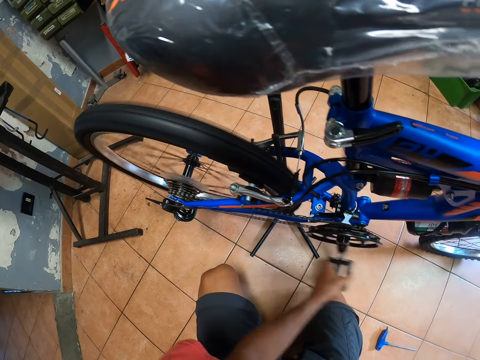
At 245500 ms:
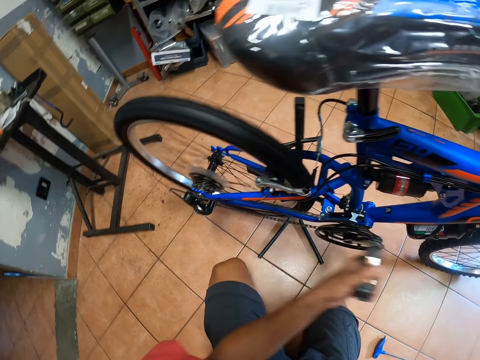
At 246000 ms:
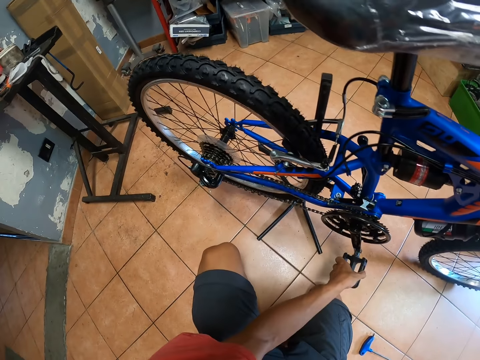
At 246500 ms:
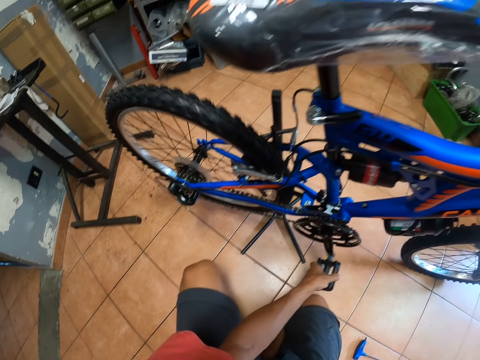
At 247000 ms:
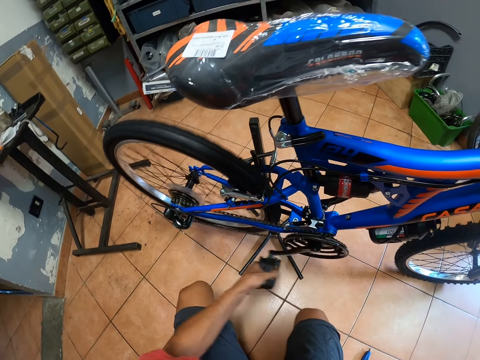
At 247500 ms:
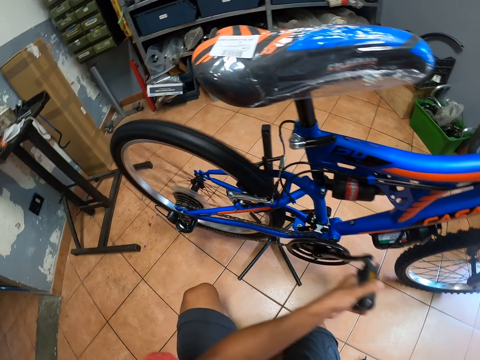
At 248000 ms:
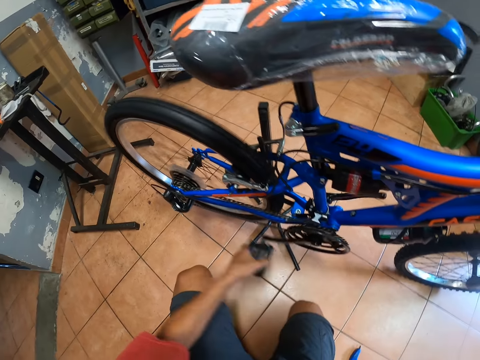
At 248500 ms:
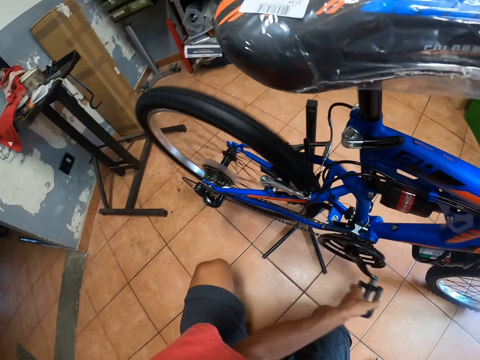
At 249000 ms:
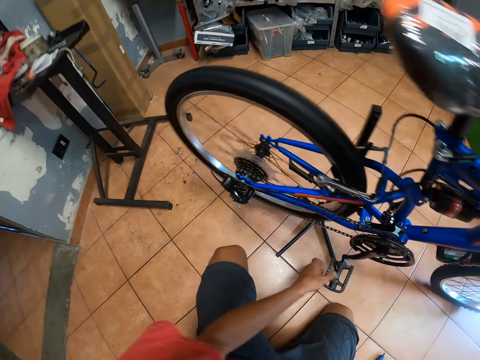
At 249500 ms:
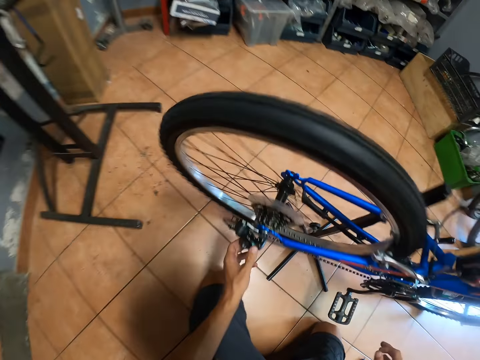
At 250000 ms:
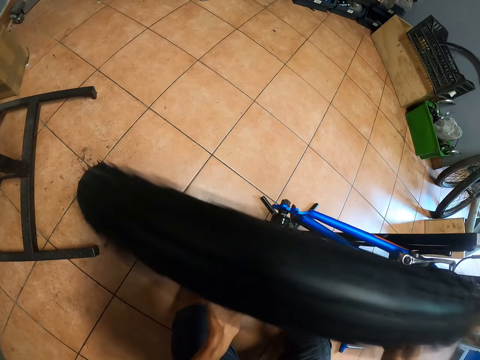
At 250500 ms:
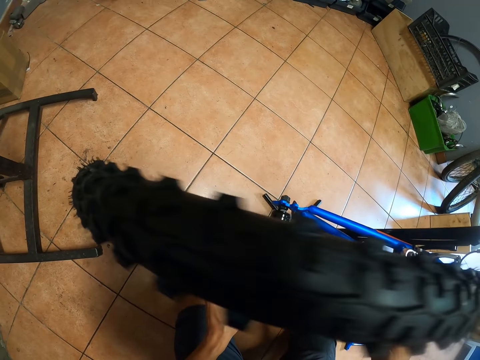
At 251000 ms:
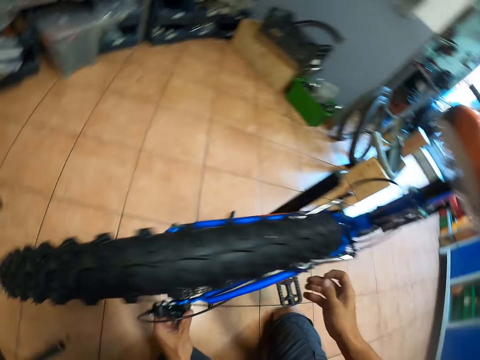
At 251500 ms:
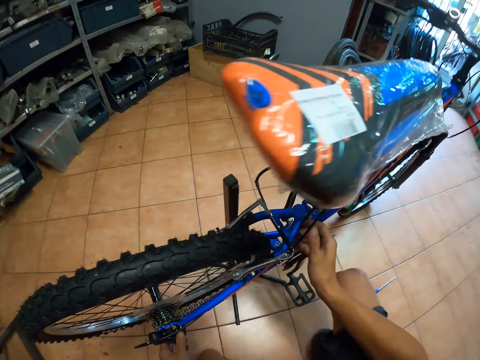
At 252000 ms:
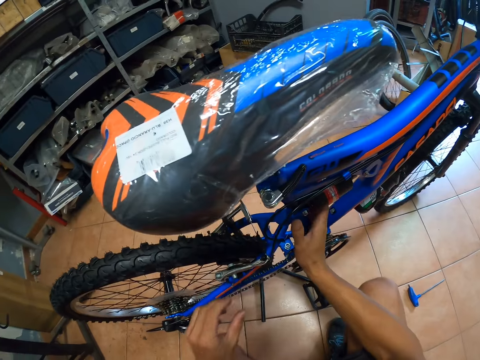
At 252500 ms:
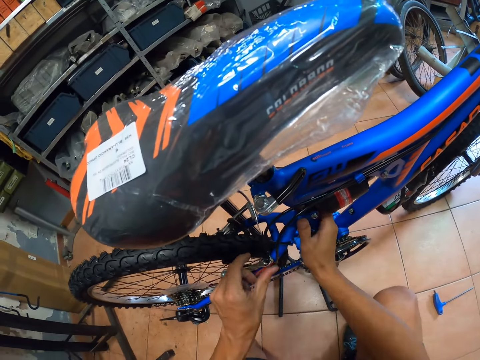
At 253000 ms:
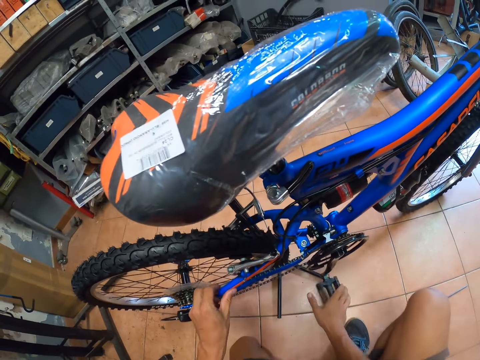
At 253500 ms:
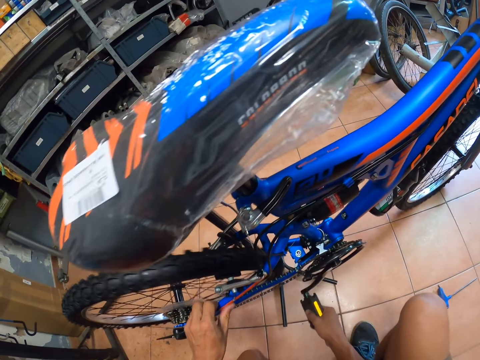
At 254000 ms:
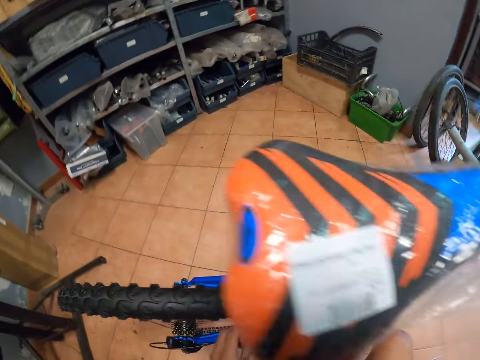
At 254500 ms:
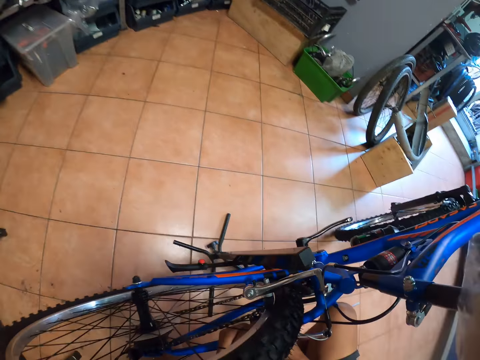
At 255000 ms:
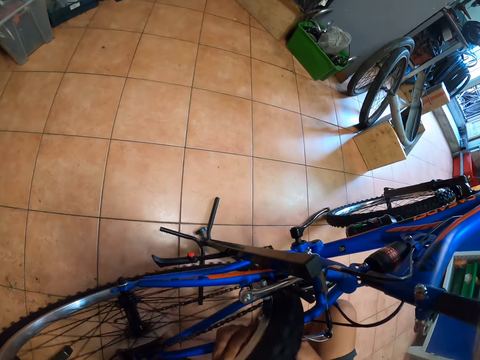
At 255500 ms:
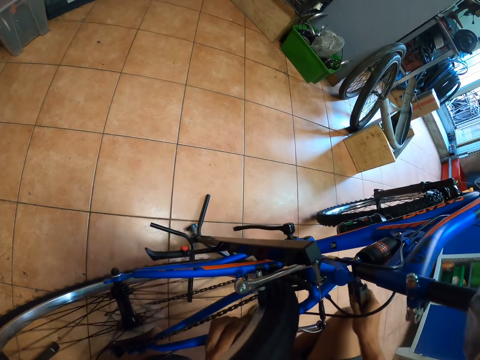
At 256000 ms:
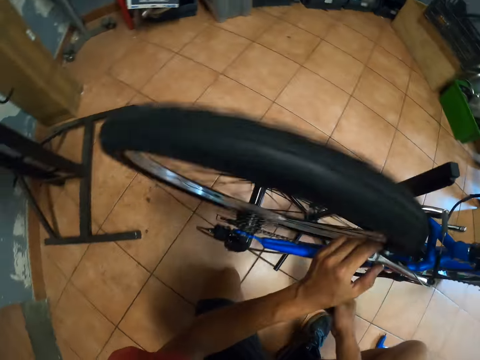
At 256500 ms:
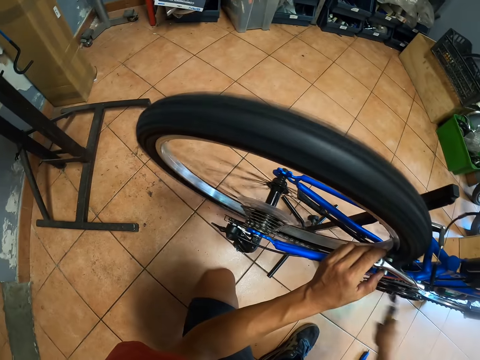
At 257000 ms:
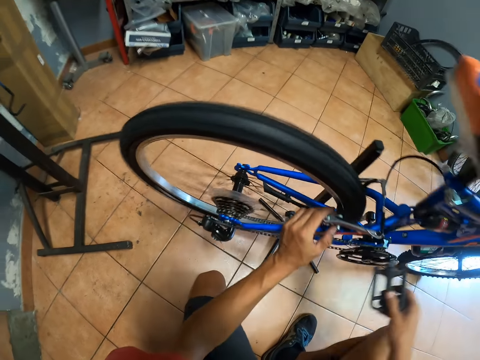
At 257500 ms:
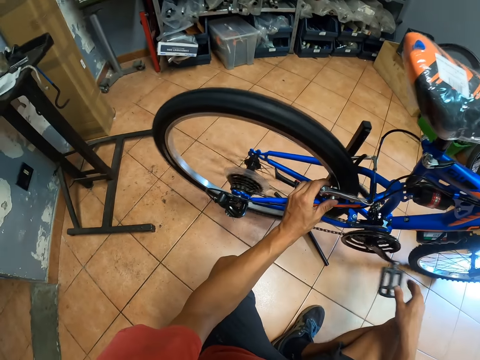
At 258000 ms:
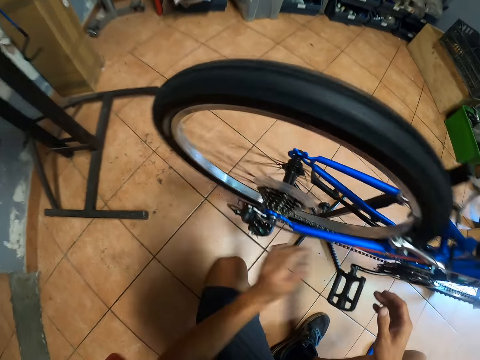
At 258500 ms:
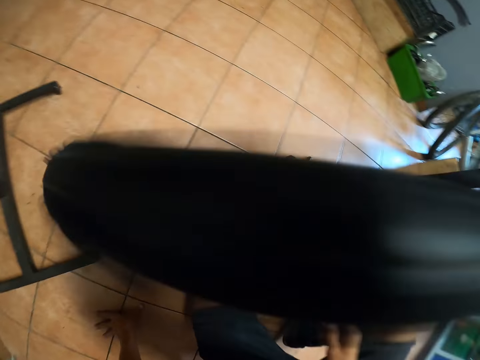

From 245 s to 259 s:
The camera wearer checks on the cog set. They adjust the back wheel brake. They turn the bicycle pedal. They check on the rear wheel.

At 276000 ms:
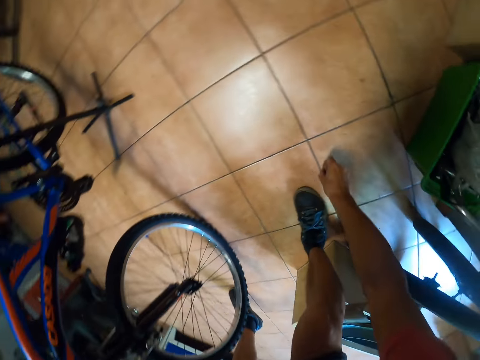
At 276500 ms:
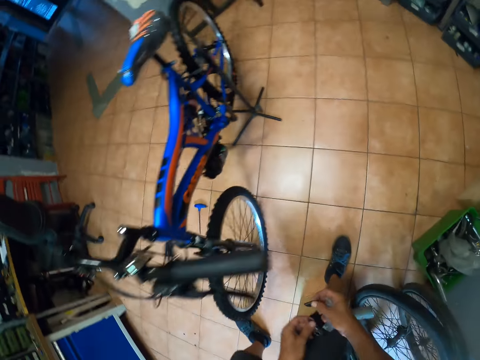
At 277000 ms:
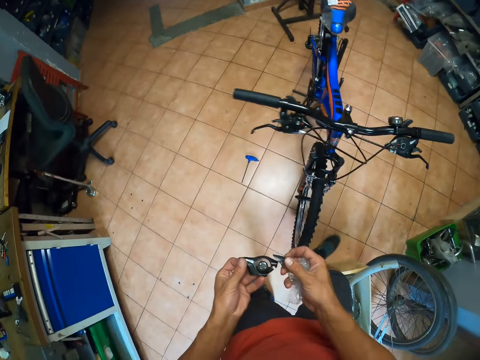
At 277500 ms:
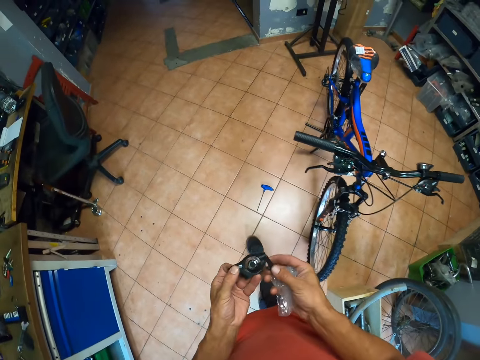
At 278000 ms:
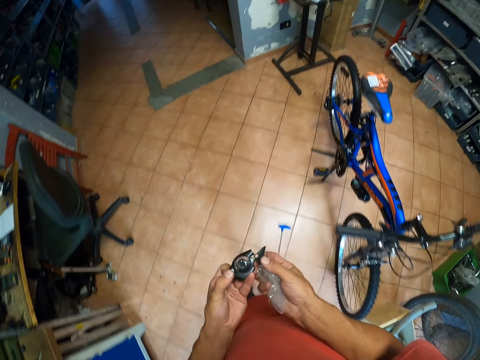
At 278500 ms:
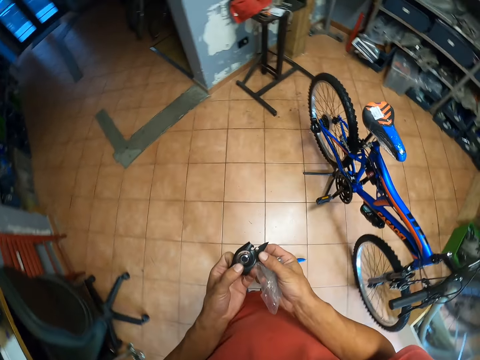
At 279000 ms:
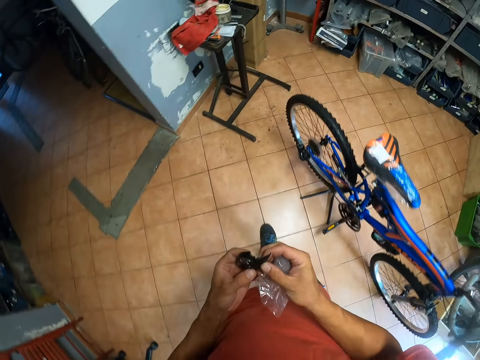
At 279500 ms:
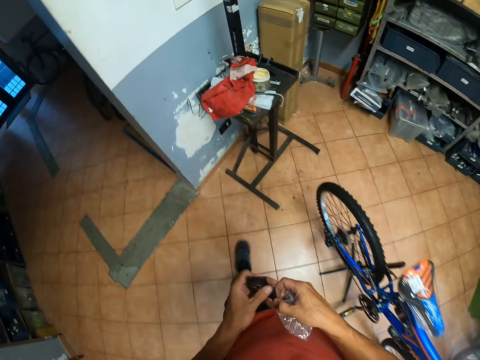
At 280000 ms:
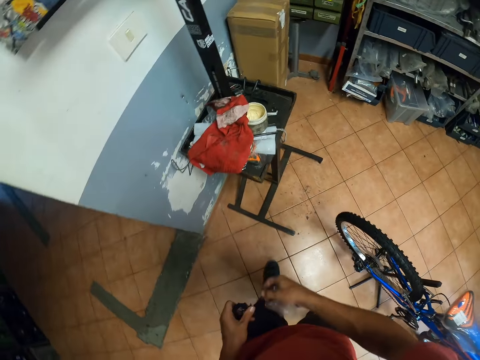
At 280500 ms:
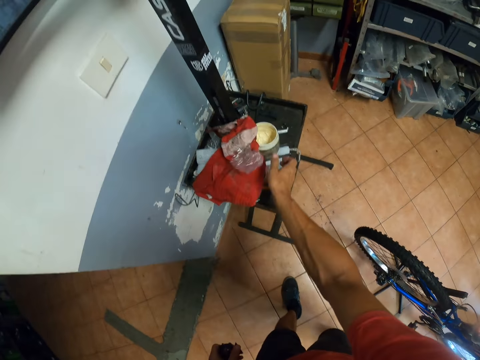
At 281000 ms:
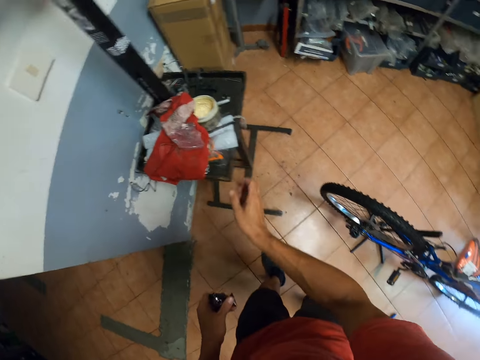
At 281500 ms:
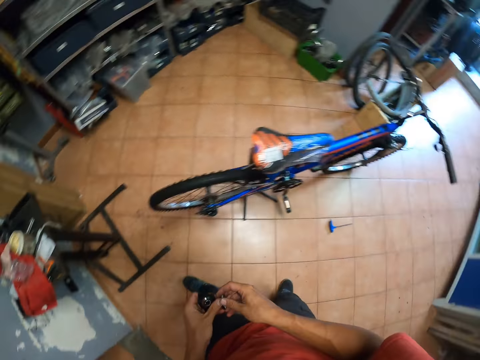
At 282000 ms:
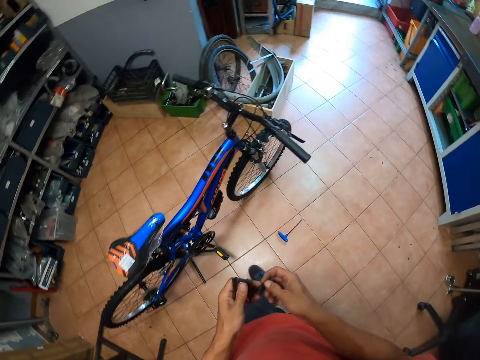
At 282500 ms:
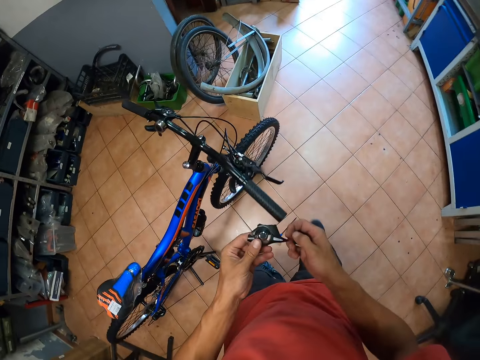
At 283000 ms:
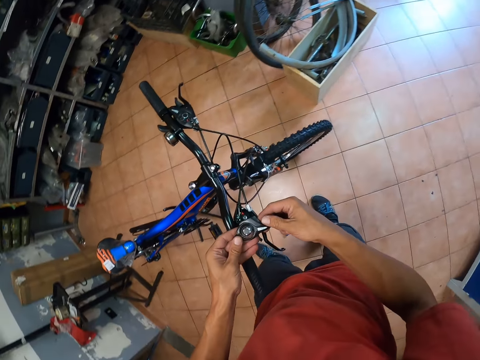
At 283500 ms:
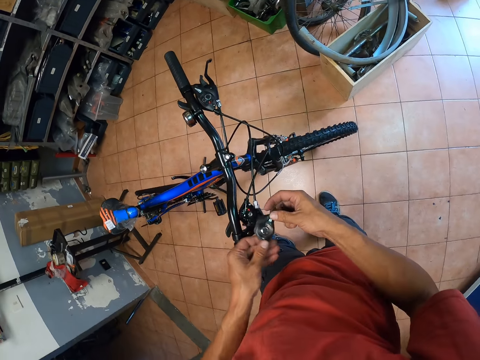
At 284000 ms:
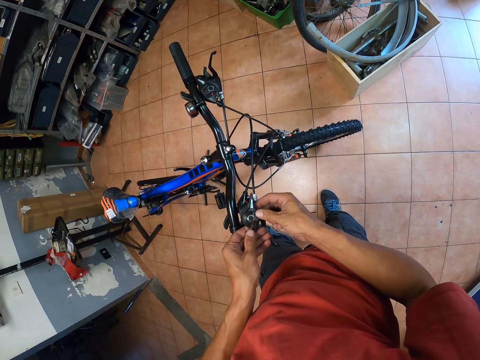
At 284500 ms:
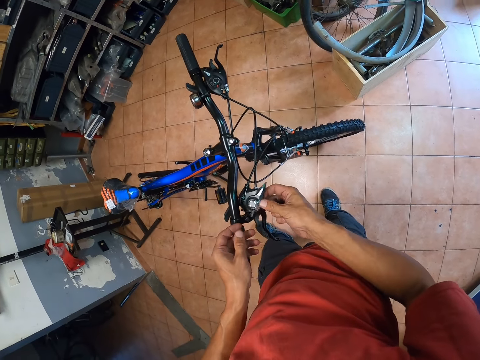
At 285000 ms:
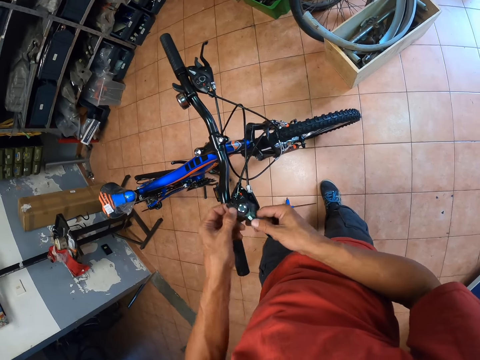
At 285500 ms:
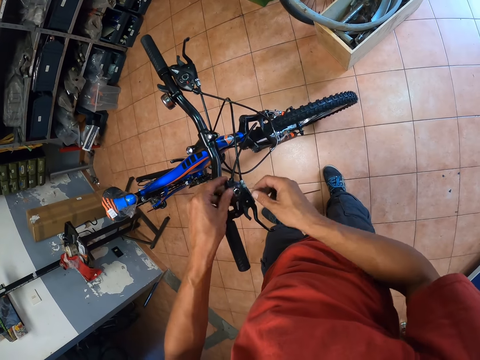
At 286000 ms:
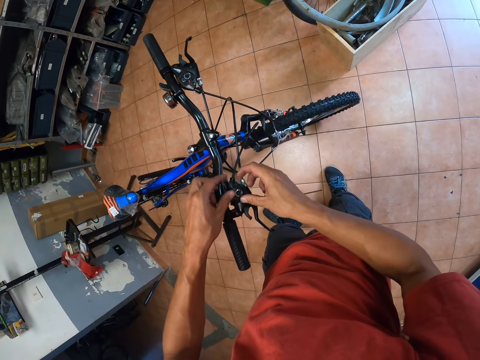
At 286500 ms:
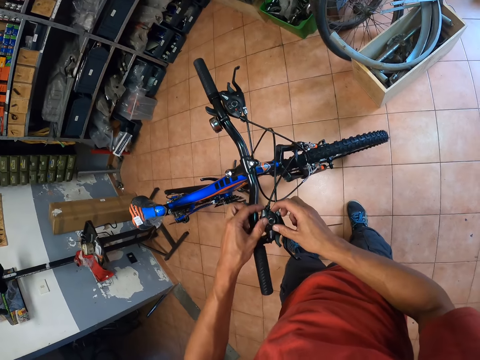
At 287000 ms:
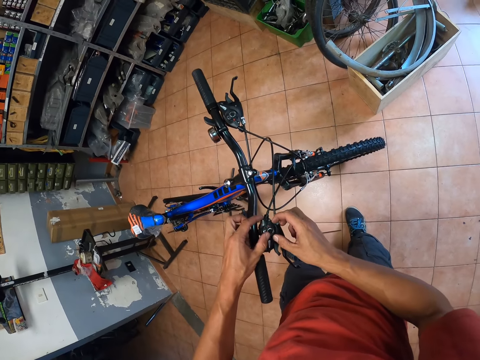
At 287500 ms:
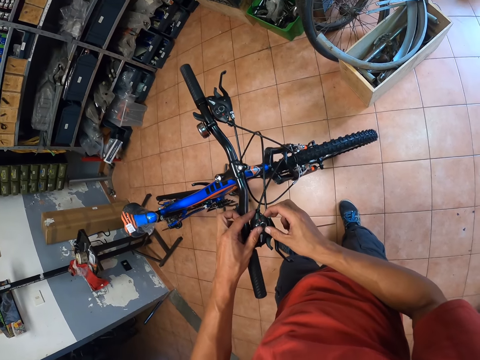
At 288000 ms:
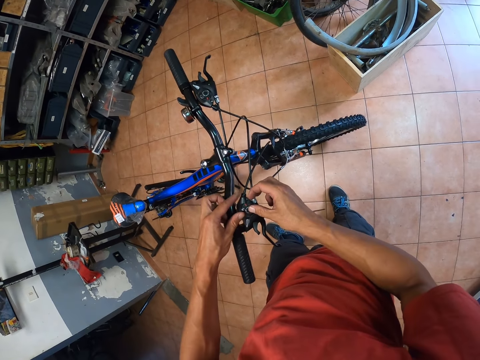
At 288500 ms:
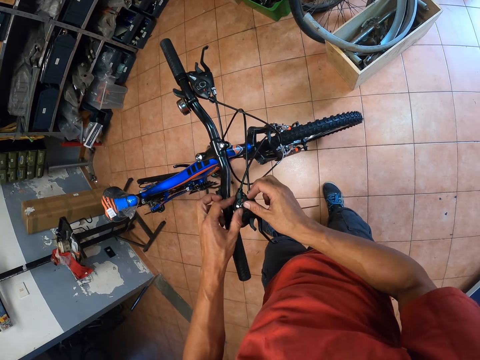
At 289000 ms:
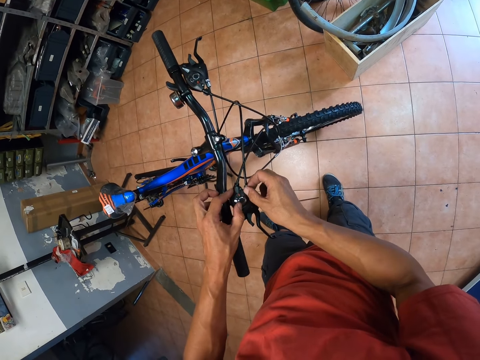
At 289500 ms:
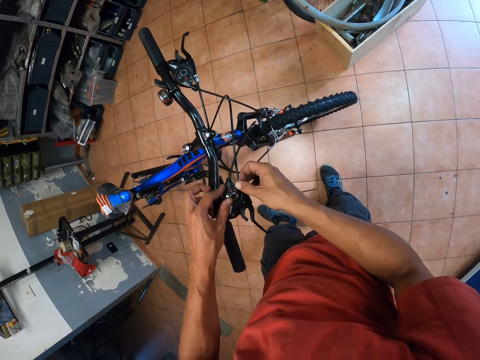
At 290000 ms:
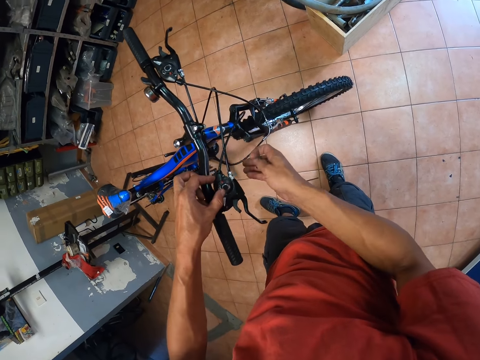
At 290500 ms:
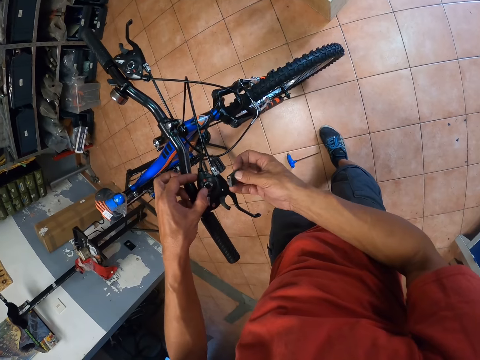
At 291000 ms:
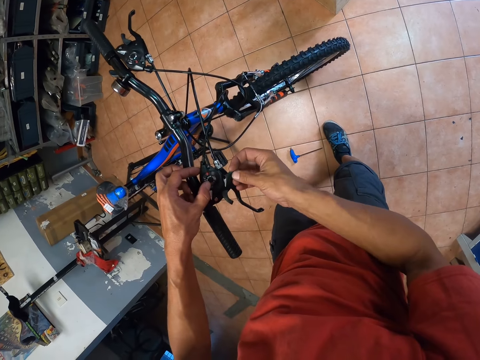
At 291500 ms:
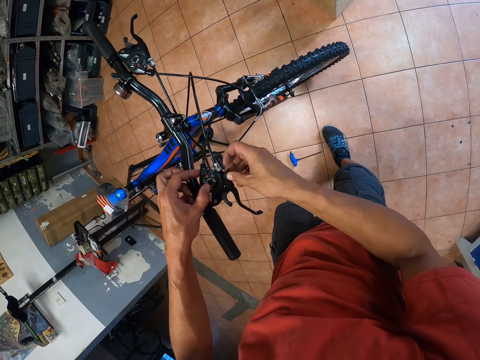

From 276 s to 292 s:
The camera wearer walks towards the table. They drop the paper on the metallic stool. They walk to the front of the bicycle. They fix the brake lever part to the brake lever. They fix the bell on the bicycle. They fix the gear lever on the bicycle.
